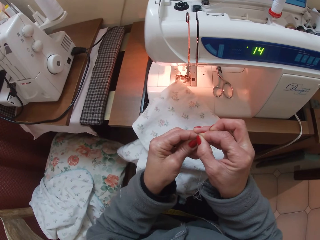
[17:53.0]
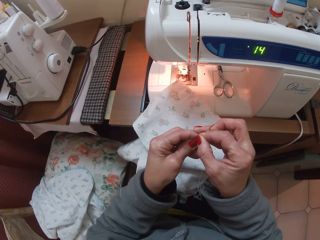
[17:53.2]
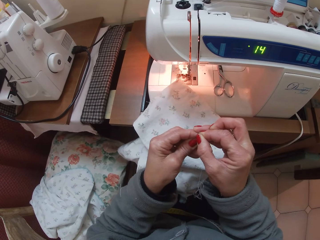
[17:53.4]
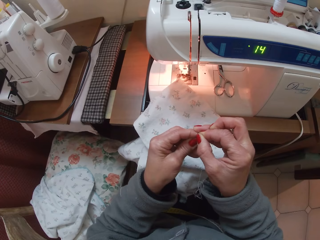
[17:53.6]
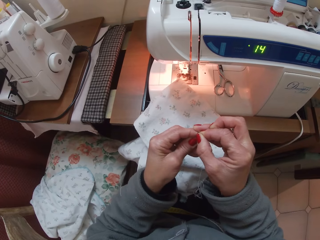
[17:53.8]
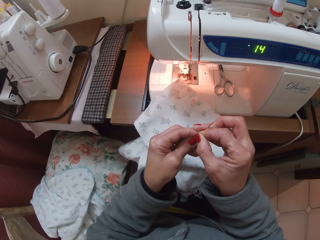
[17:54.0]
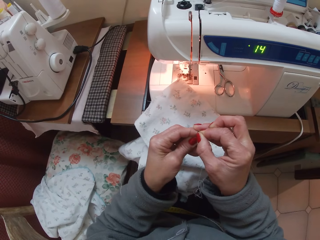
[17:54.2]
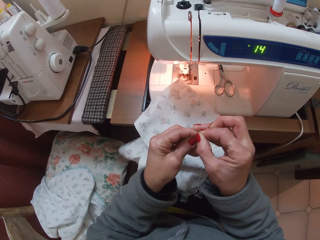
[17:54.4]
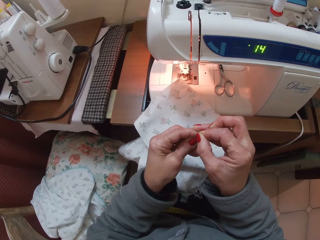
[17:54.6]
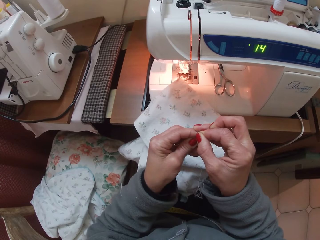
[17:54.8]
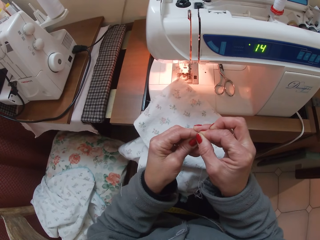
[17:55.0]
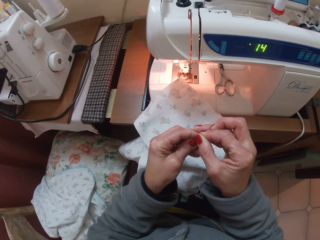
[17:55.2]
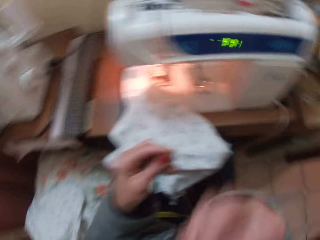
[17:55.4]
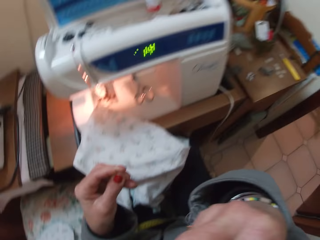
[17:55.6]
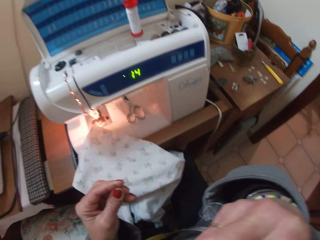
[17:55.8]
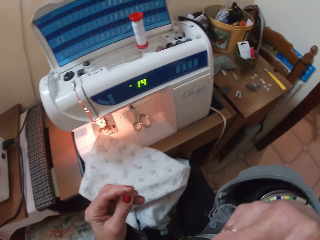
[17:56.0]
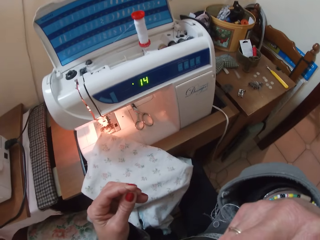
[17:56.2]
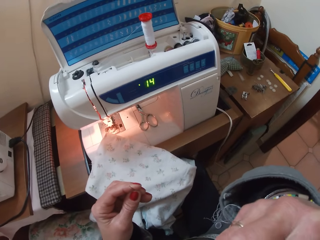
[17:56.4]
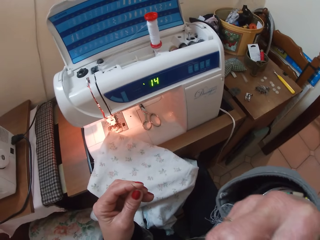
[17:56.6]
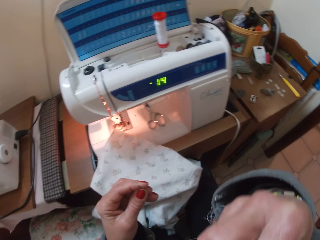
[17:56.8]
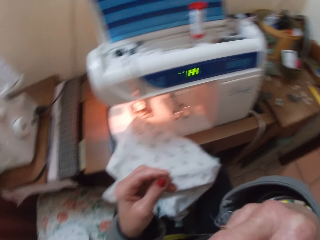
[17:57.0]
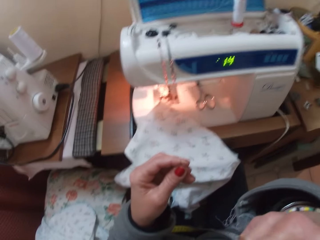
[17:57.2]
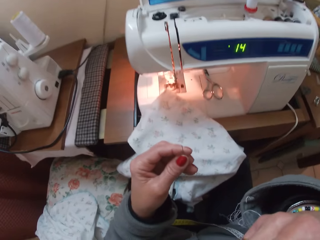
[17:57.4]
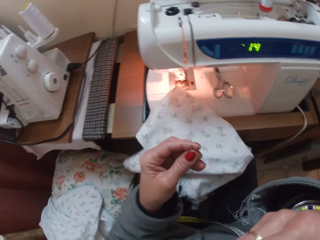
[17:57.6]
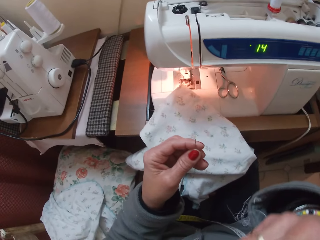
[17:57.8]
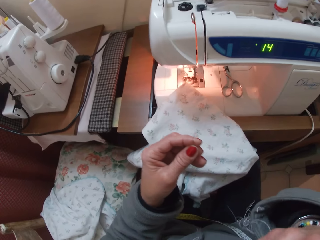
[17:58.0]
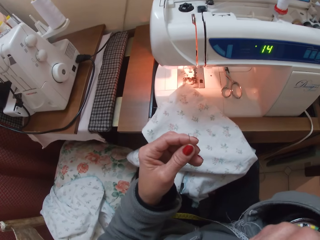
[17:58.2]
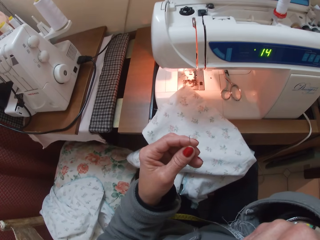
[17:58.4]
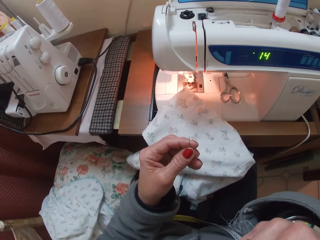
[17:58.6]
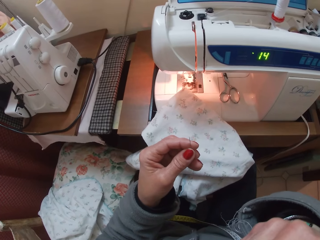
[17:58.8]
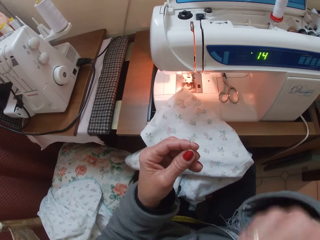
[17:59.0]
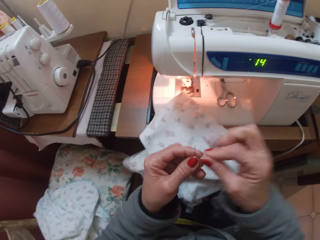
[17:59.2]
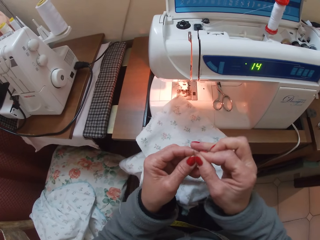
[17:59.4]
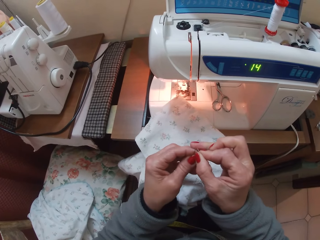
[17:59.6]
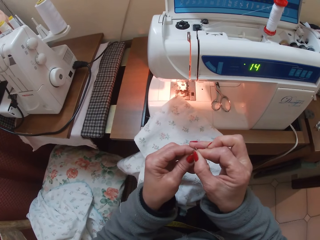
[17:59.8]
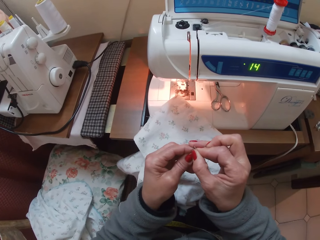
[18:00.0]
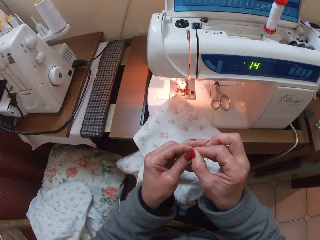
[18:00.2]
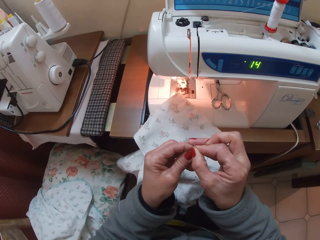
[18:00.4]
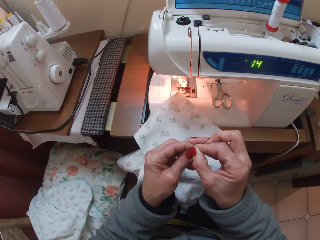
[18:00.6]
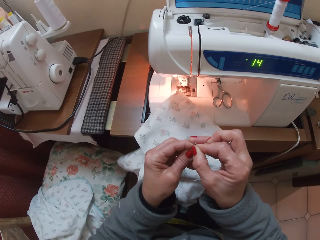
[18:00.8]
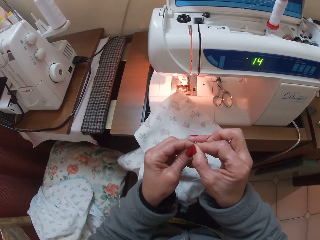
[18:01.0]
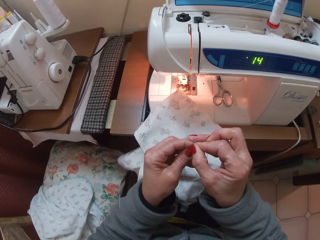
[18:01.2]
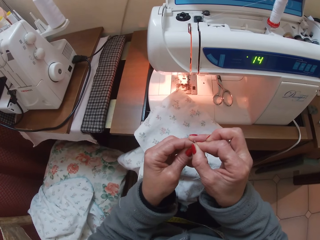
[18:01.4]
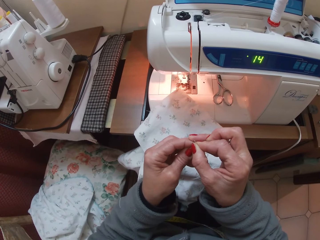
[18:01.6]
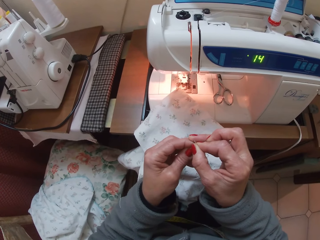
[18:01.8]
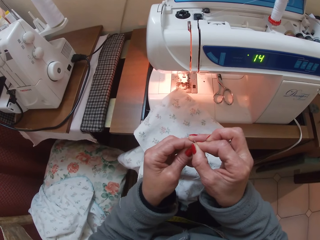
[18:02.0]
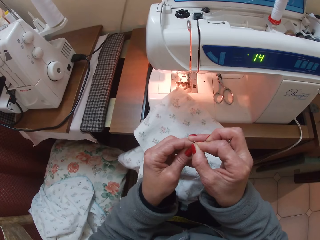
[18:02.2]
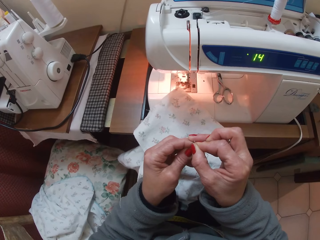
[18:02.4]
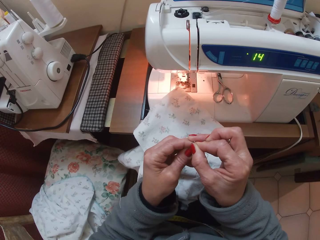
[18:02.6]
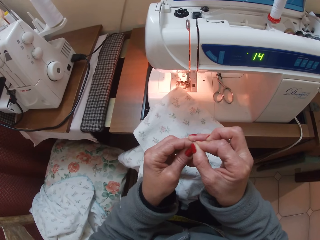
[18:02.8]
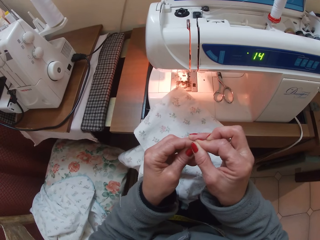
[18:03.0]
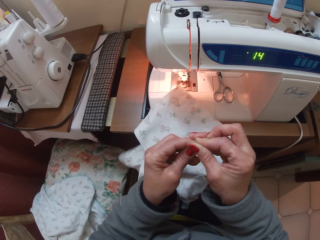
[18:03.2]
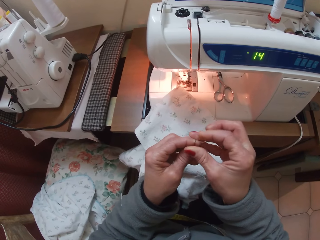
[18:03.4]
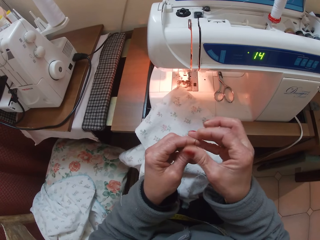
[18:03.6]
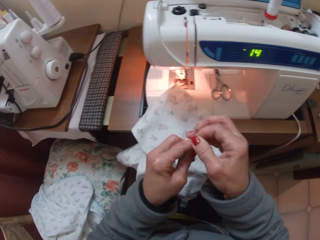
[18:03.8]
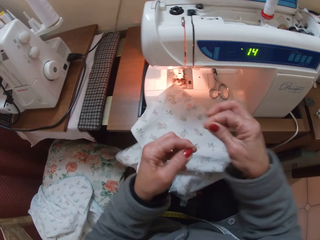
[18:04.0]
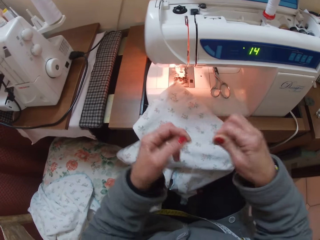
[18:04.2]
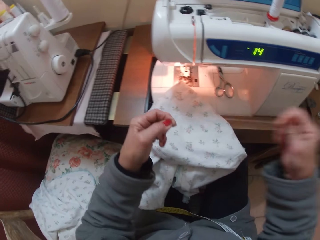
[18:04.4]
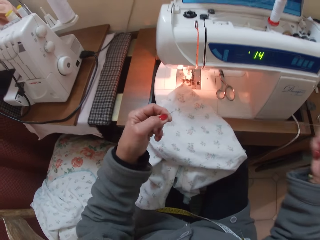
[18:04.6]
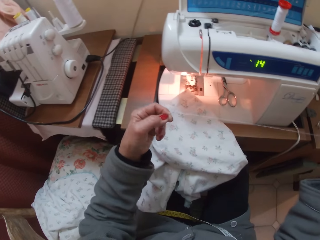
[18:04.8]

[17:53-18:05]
The camera wearer applies saliva on the thread. They adjust the thread with the mouth. They put the thread in a needle hole.

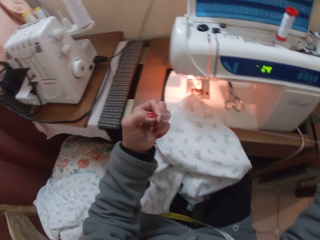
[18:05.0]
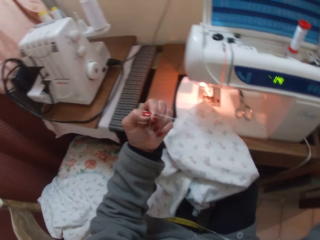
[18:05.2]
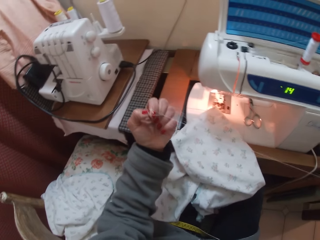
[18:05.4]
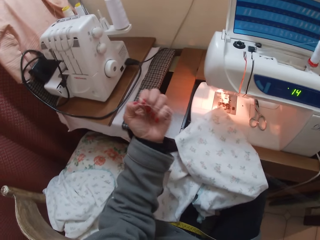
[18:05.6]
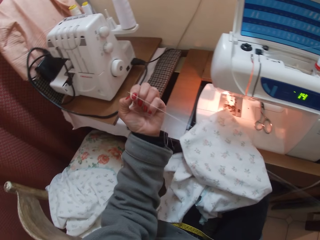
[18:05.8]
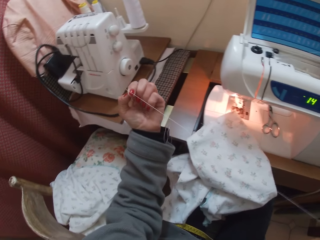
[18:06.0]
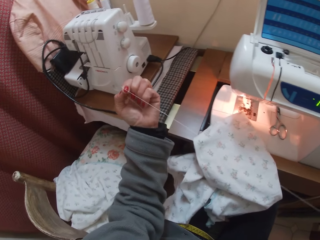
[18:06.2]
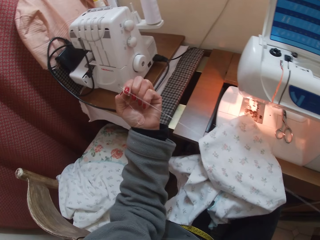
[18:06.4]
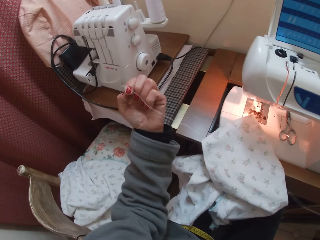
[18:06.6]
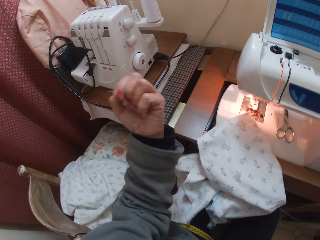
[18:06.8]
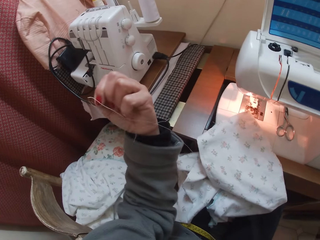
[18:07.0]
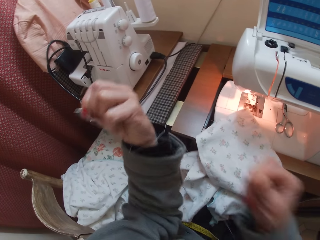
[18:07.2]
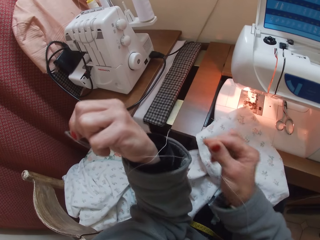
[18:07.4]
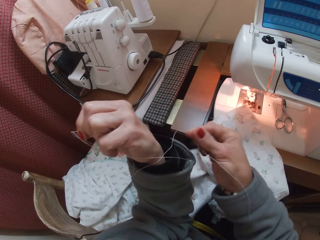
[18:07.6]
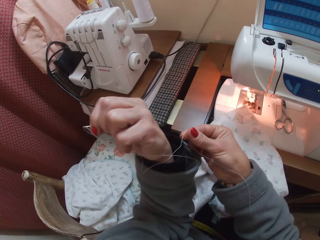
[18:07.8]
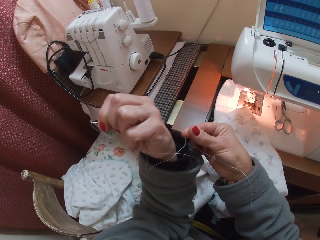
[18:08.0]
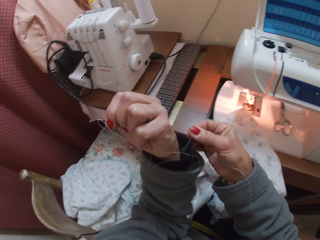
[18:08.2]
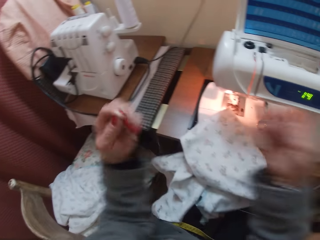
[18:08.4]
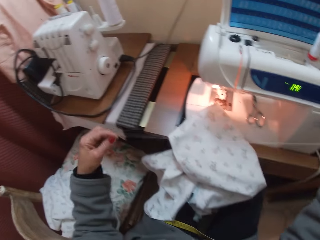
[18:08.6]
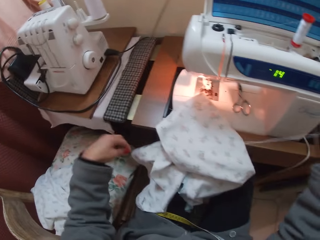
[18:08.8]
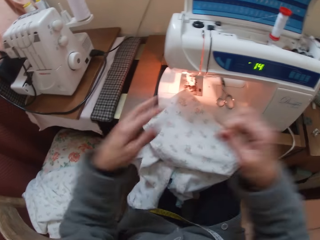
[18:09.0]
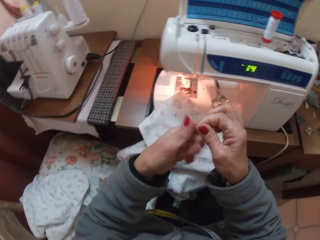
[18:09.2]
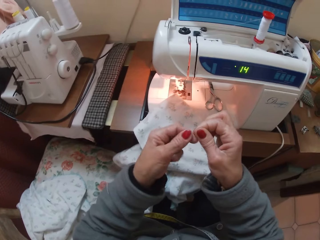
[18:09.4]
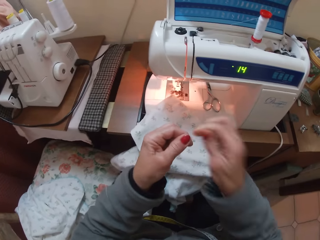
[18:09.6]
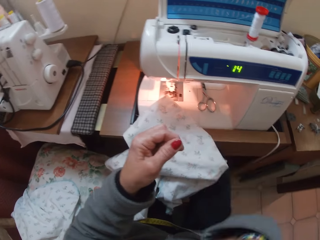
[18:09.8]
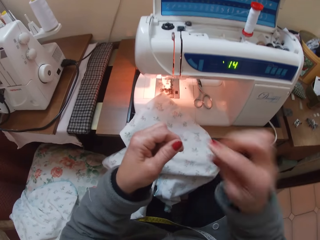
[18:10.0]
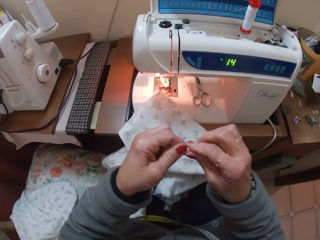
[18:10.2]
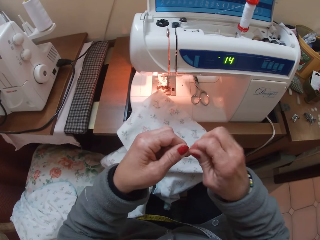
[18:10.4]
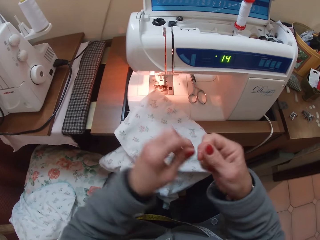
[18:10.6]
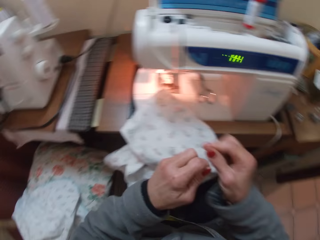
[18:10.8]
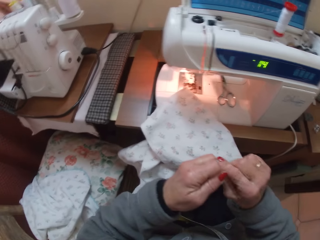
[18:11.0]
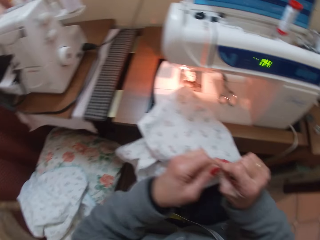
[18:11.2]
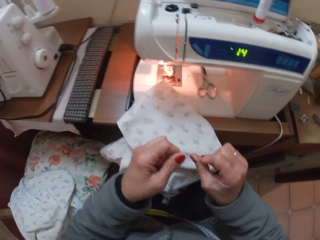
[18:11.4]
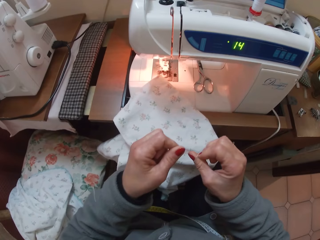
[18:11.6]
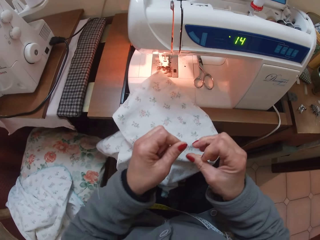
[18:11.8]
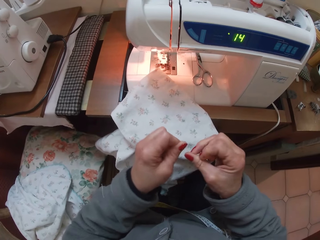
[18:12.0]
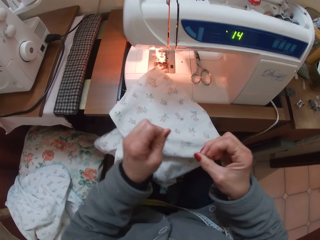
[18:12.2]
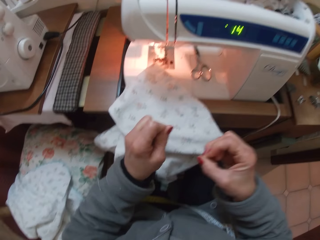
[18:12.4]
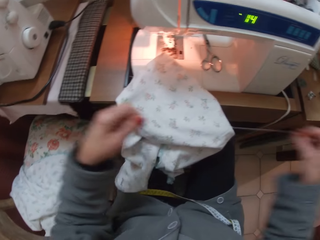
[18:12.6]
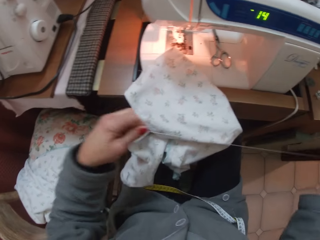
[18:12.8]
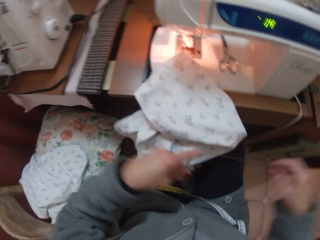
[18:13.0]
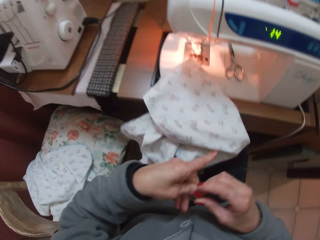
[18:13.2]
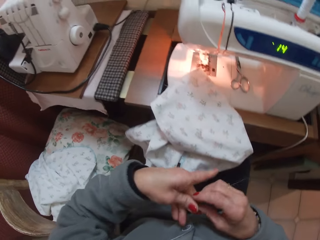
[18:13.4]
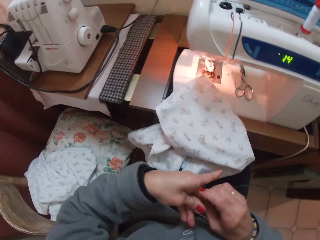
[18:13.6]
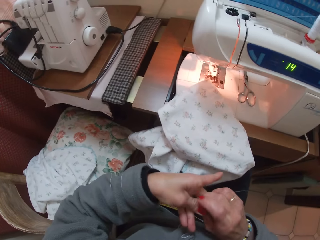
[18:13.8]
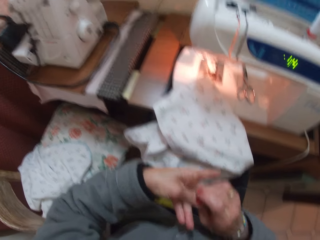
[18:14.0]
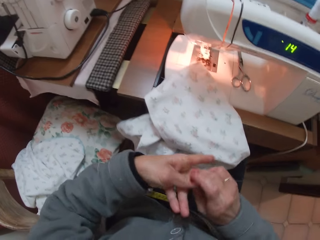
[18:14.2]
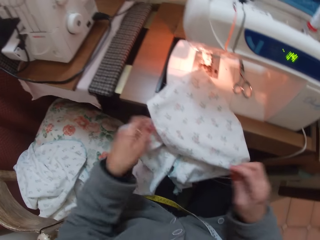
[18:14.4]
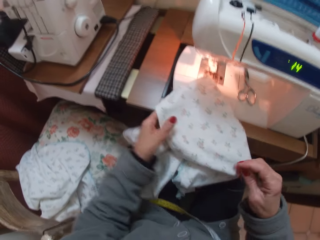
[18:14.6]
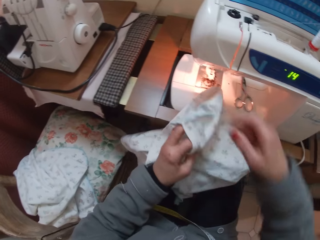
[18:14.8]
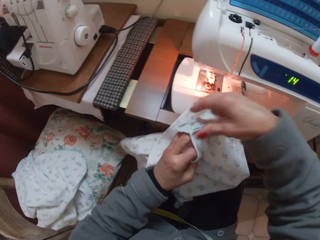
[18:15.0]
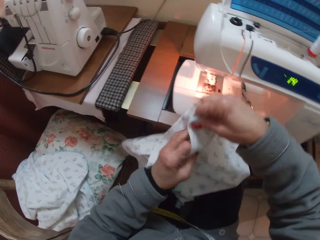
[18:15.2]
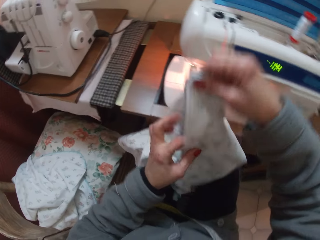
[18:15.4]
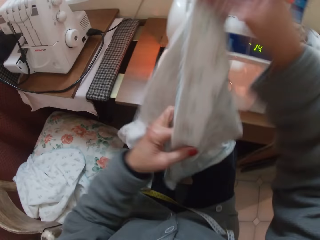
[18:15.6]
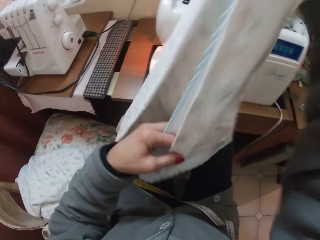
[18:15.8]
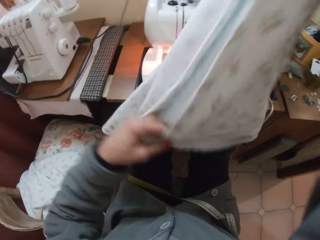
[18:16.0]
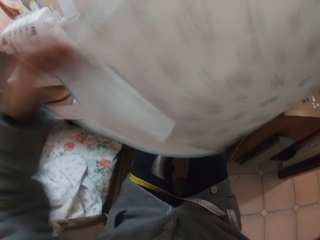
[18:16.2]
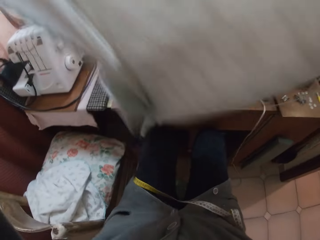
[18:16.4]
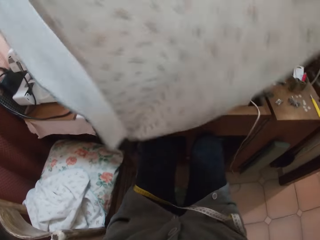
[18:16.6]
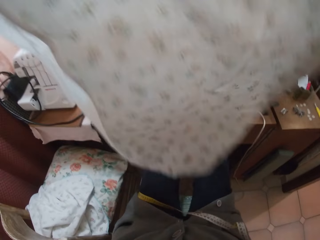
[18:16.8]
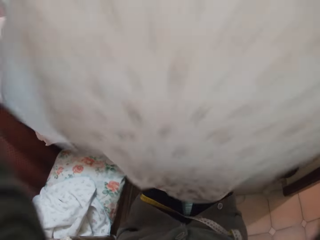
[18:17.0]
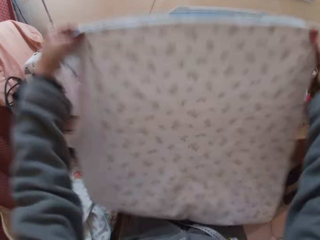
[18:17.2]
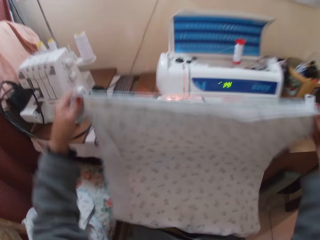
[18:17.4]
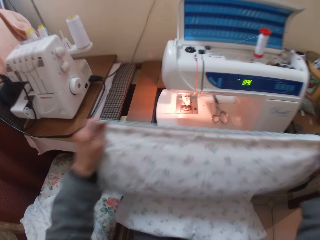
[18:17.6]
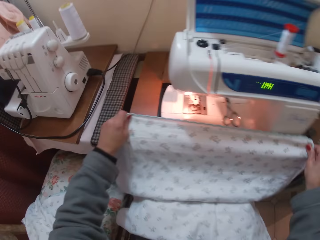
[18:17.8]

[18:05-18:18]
The camera wearer ties the thread. They turn the cloth and stretch the cloth.
